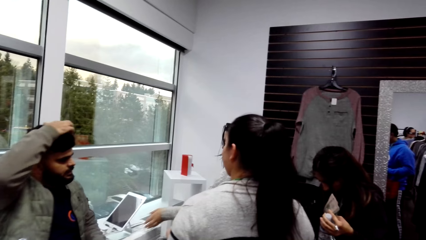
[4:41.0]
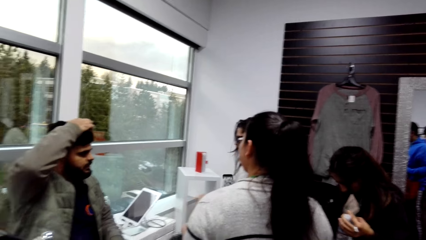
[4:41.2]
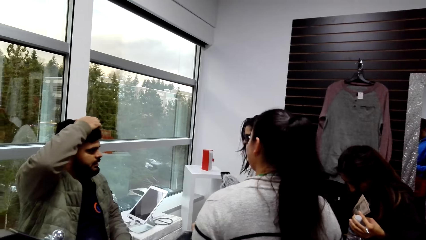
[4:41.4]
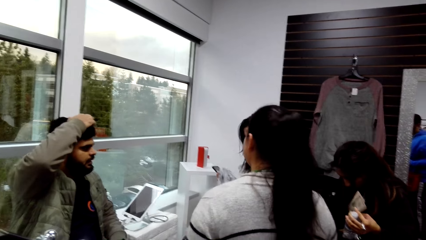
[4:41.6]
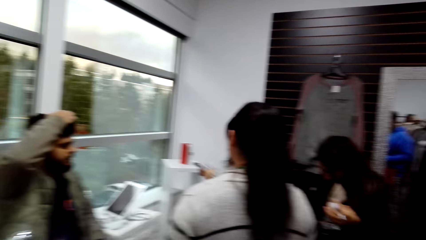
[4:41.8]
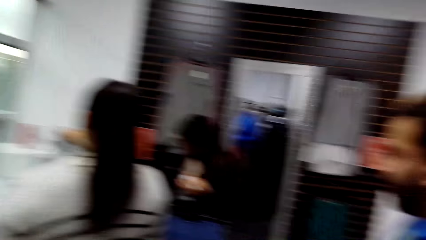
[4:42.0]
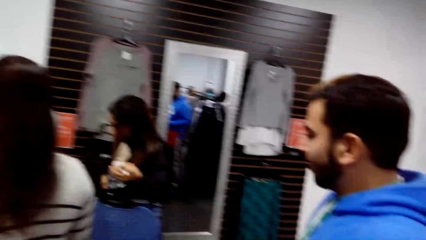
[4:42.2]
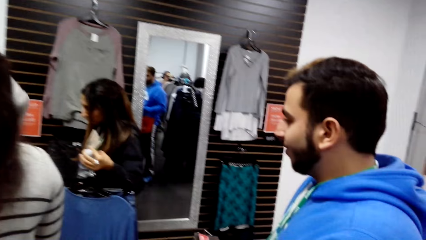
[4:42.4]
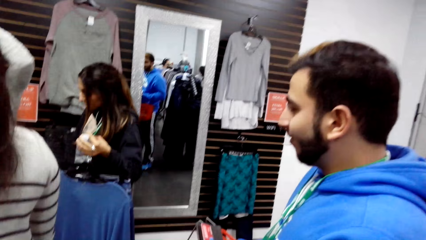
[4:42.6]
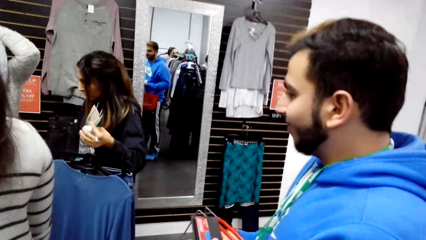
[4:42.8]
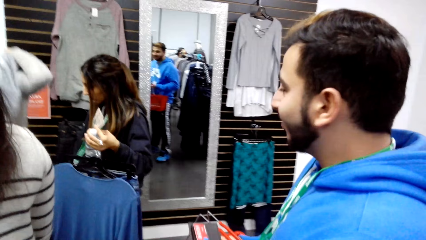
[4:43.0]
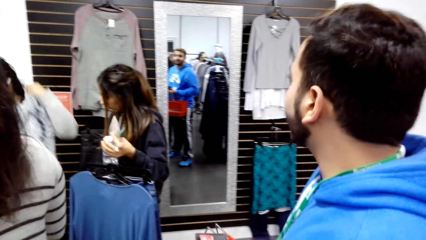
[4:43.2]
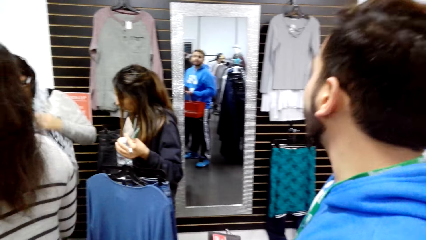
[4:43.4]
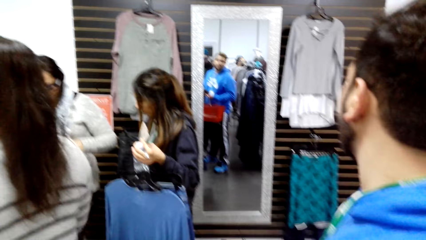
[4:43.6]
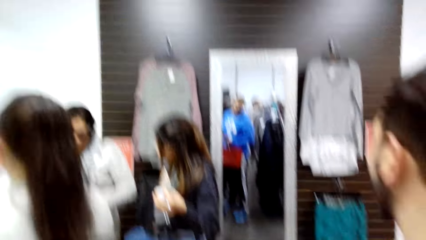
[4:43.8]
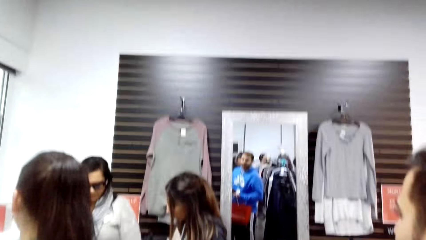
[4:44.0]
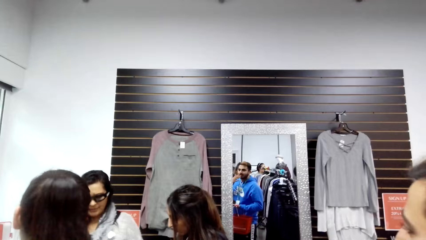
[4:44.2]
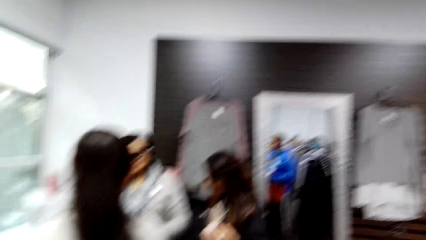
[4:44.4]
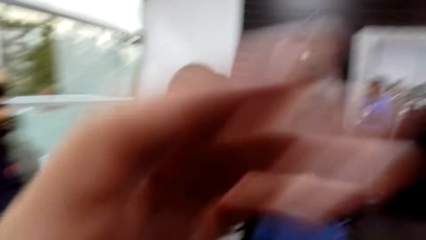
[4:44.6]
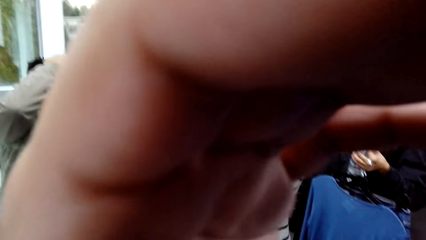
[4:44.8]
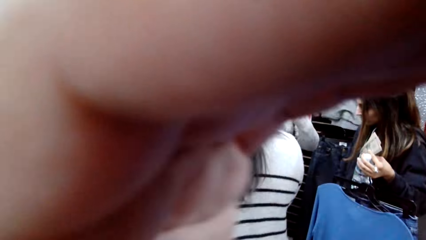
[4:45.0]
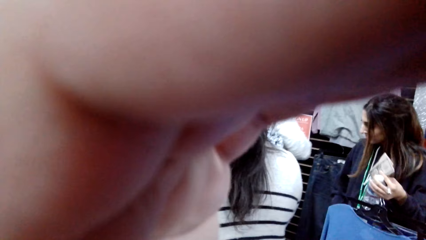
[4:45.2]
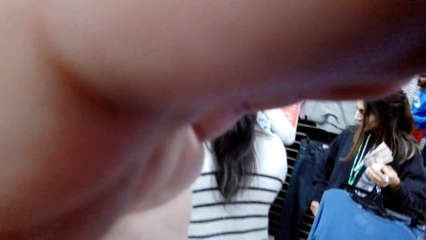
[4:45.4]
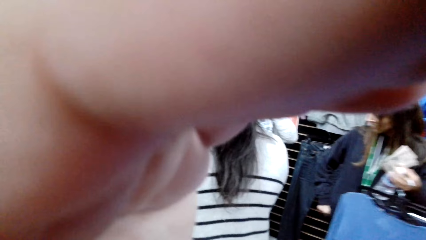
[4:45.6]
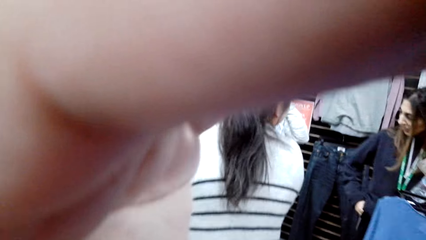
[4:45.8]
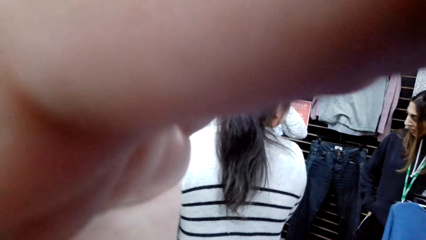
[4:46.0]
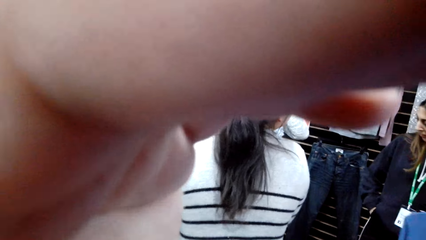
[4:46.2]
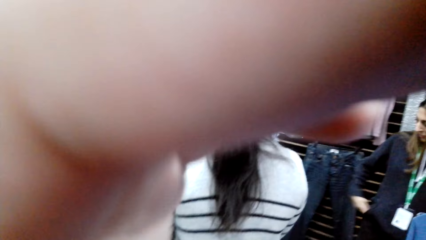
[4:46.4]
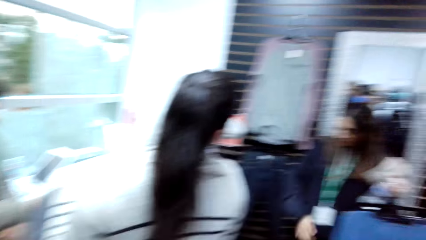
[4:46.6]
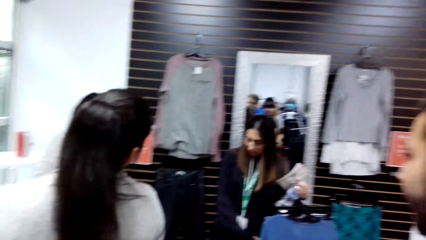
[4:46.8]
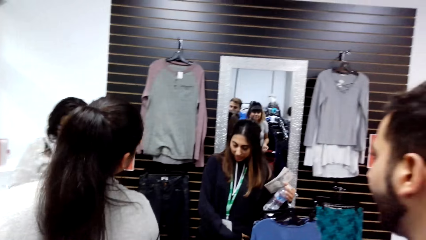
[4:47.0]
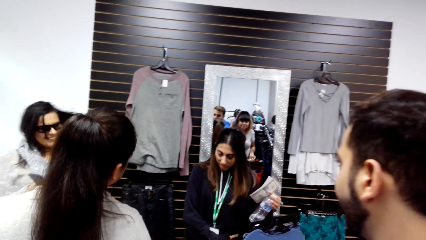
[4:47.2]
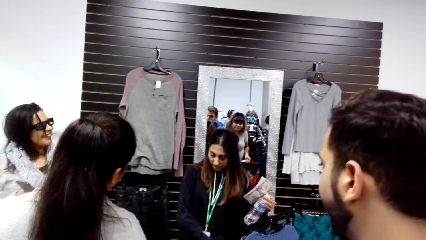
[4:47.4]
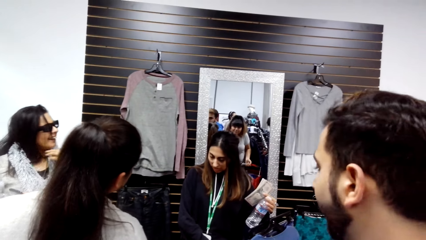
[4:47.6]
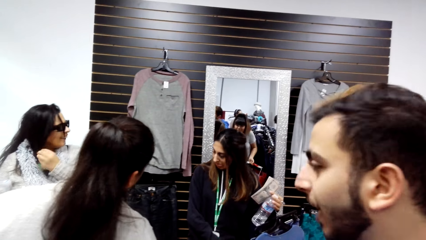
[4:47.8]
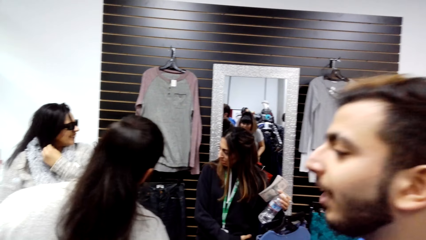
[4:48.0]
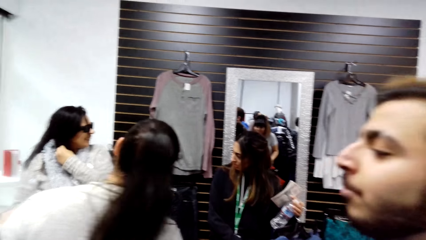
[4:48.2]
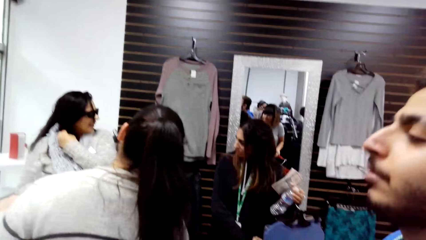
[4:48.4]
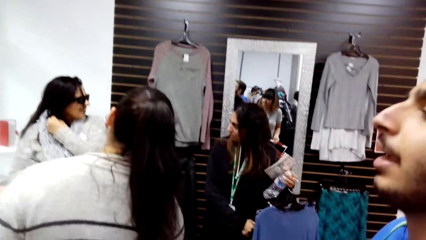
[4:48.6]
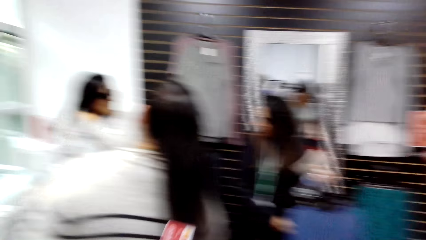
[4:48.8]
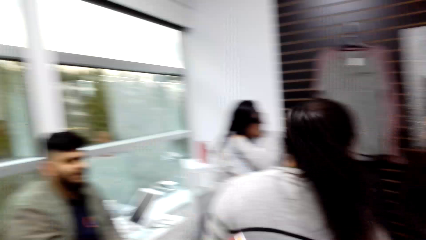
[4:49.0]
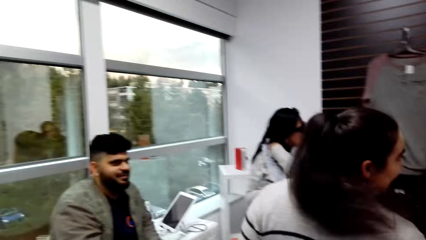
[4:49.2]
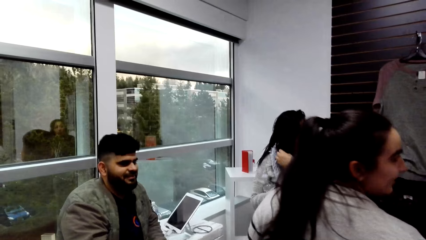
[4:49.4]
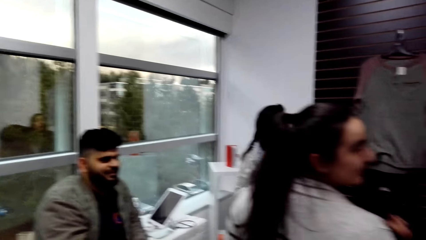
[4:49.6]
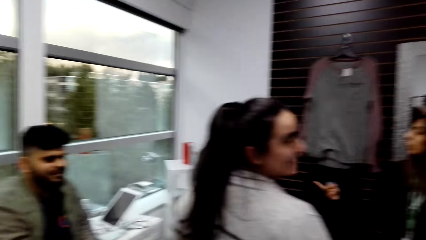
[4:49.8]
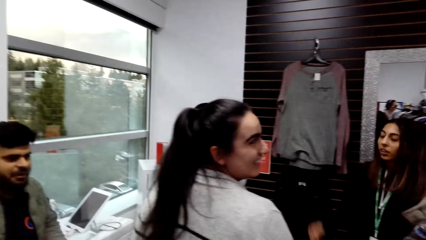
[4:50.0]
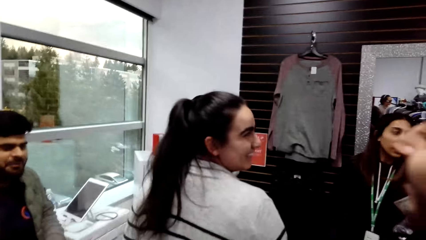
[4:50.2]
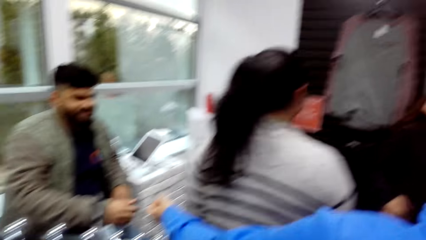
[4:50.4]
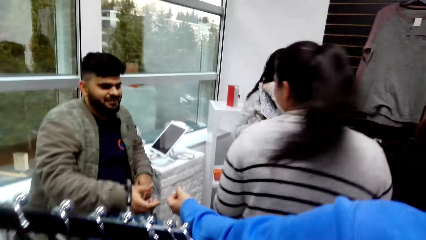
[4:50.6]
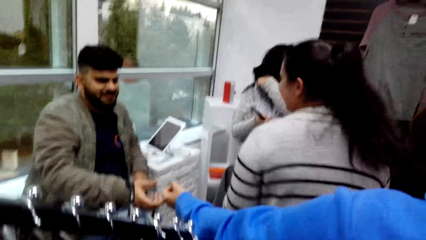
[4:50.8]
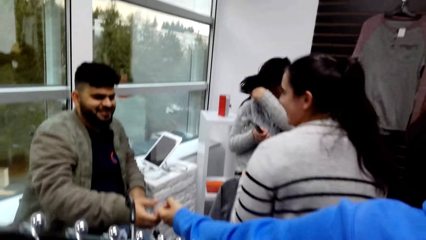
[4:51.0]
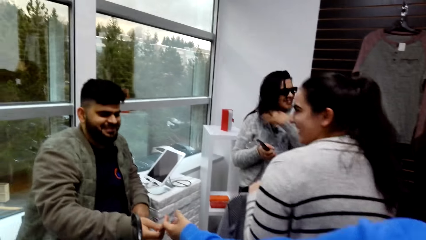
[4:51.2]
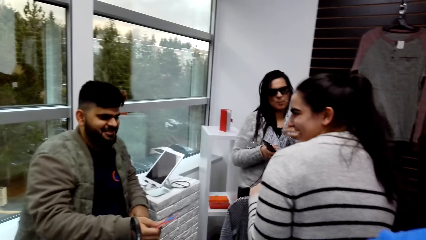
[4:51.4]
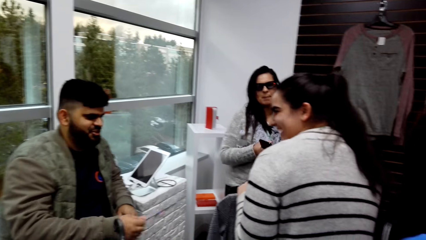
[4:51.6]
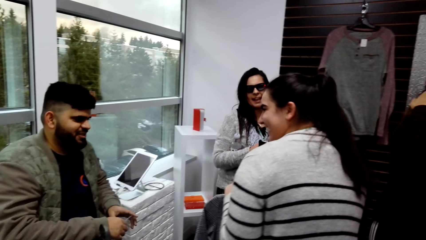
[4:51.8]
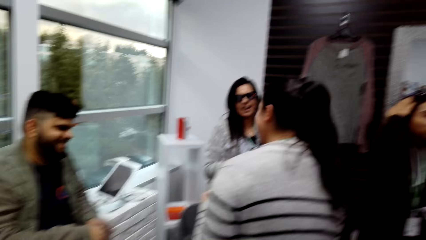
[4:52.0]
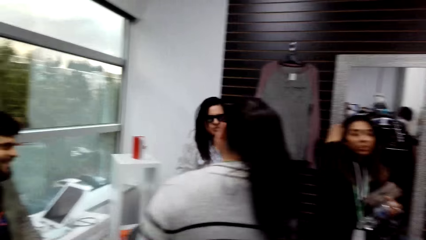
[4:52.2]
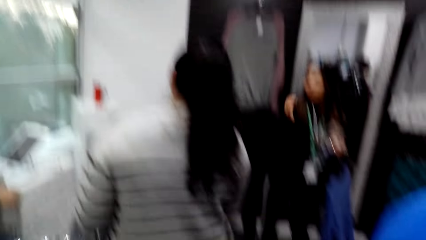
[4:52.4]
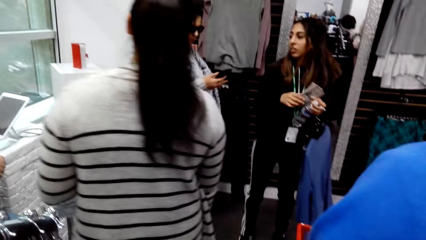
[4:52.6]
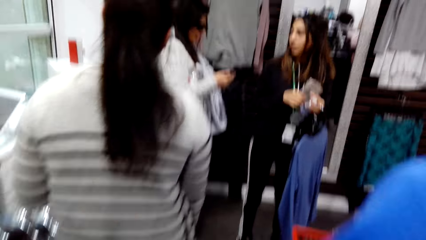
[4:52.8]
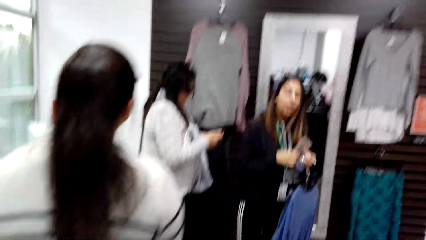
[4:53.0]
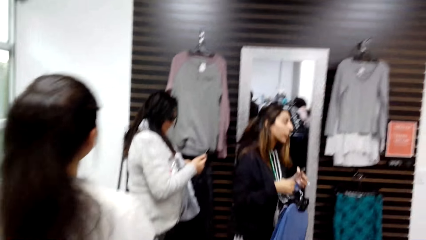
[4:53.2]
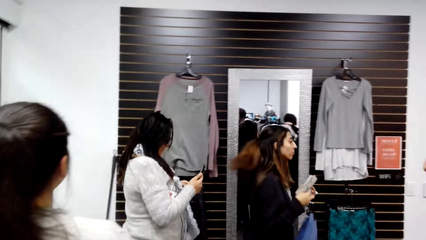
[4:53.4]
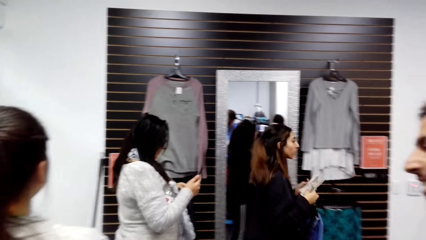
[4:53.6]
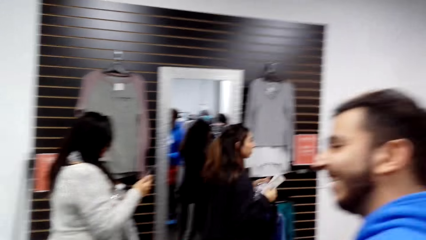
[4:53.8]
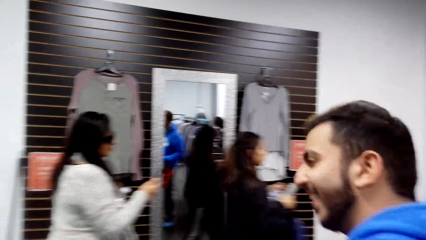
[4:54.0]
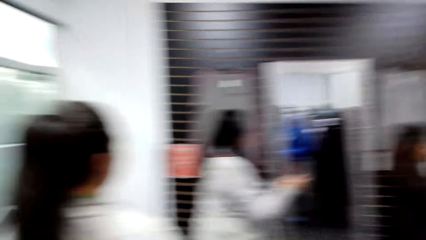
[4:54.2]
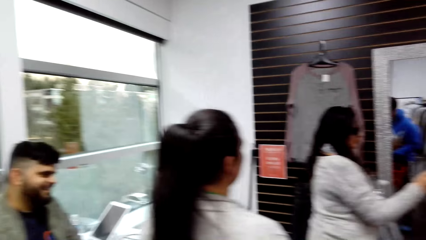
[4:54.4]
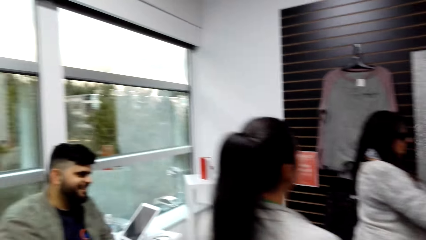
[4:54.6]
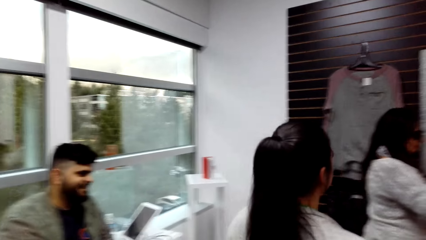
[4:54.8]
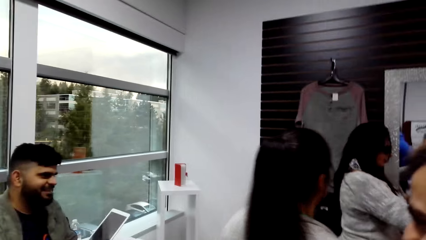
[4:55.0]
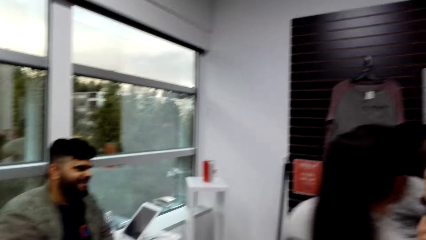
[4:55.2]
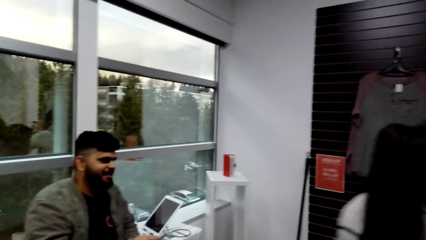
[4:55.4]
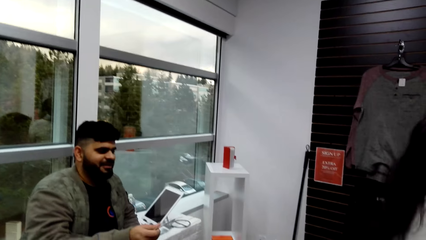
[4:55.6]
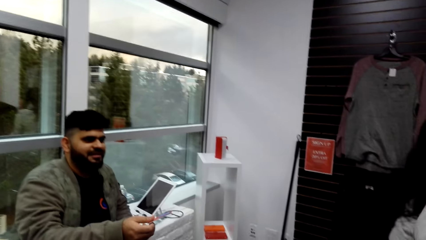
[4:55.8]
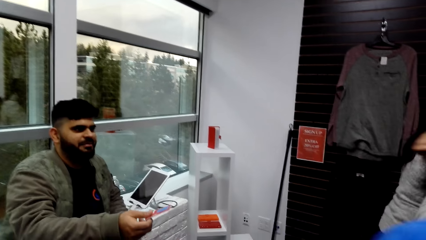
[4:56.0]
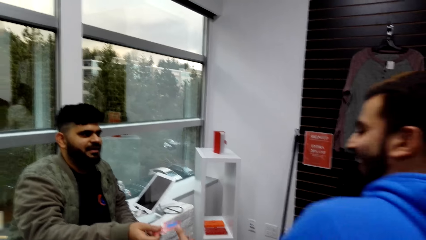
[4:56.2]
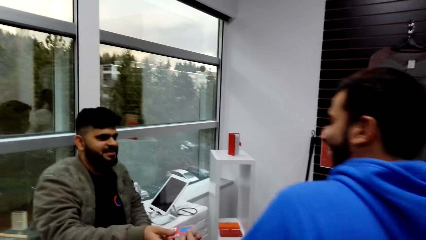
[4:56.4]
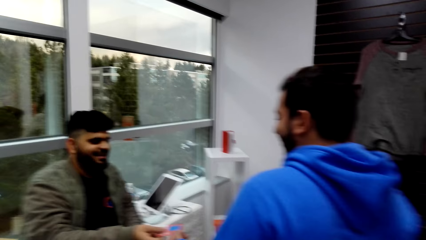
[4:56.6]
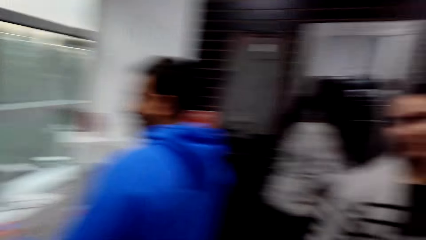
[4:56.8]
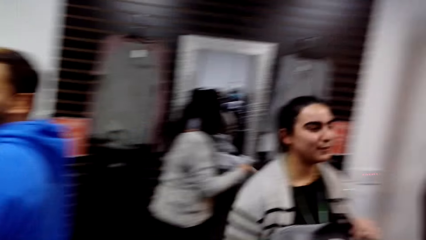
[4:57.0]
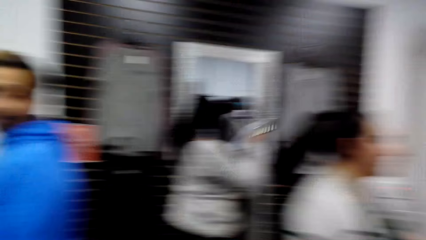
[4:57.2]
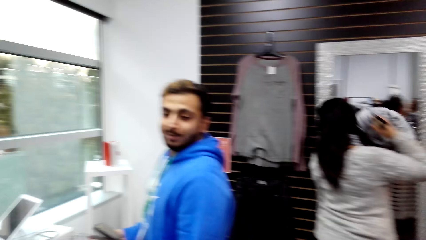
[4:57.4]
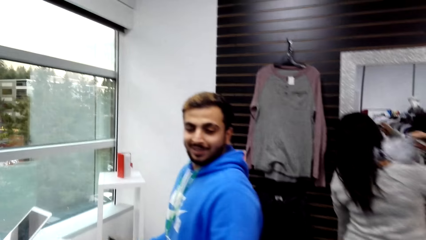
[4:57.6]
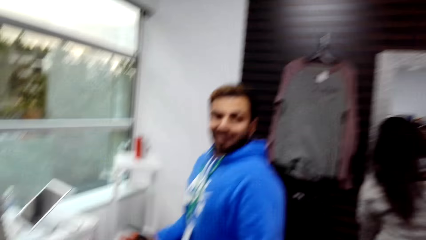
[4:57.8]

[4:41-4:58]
The camera wearer touches something. They hold the camera. They look around.
